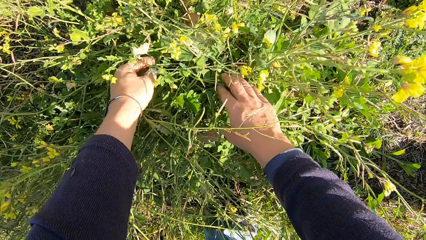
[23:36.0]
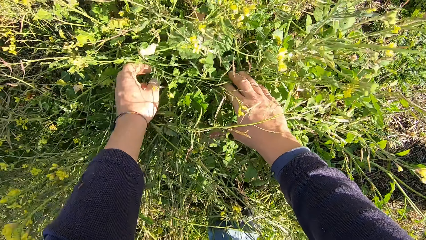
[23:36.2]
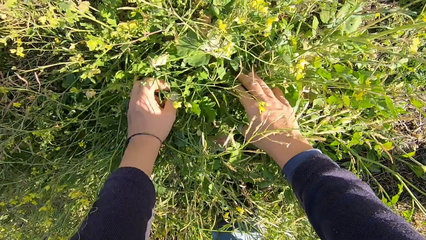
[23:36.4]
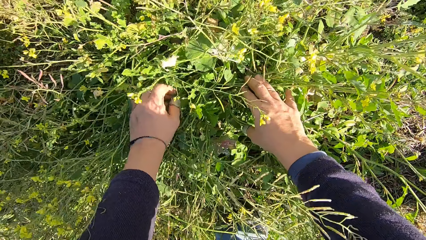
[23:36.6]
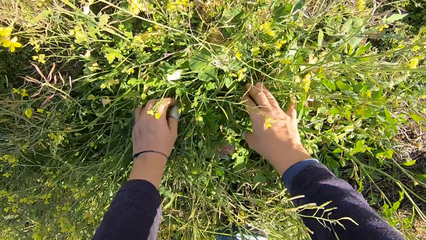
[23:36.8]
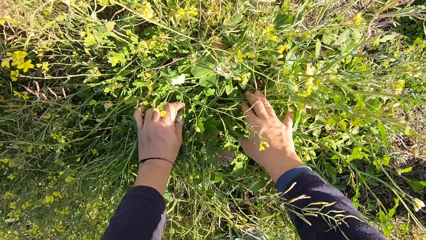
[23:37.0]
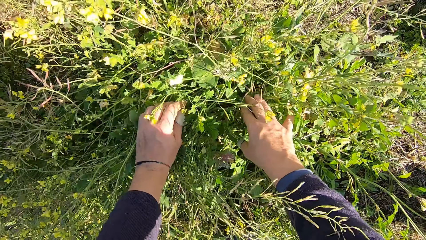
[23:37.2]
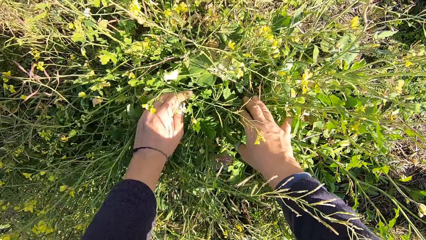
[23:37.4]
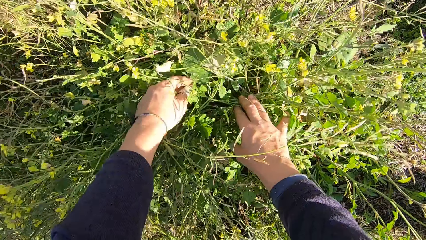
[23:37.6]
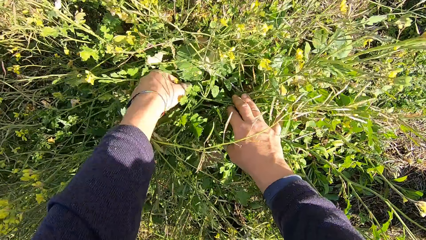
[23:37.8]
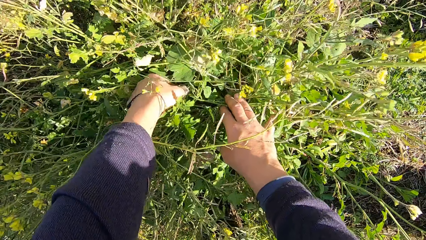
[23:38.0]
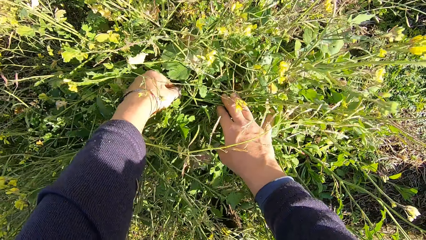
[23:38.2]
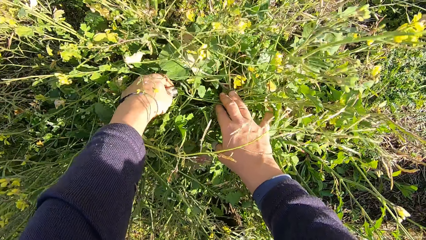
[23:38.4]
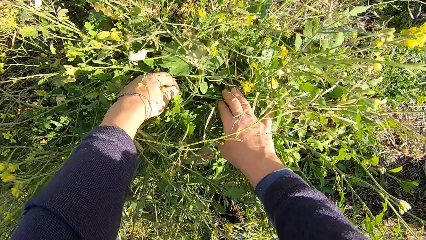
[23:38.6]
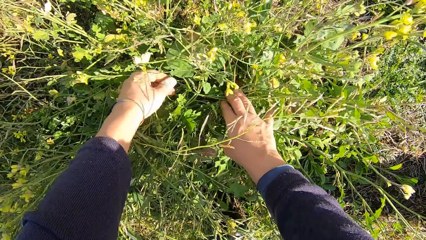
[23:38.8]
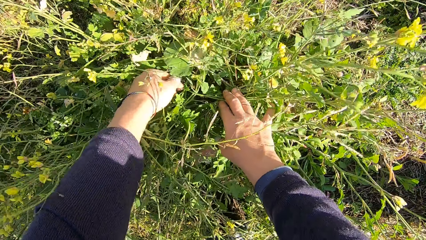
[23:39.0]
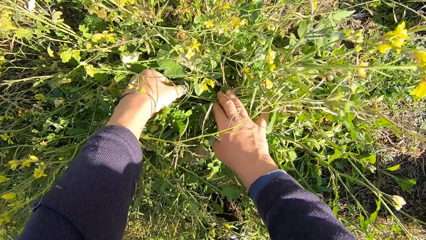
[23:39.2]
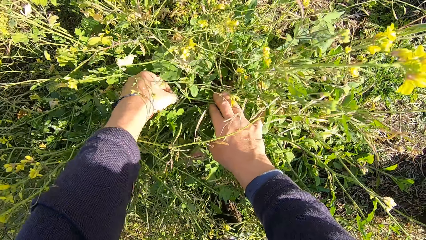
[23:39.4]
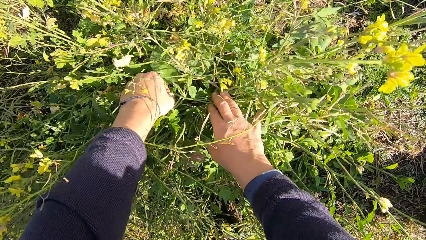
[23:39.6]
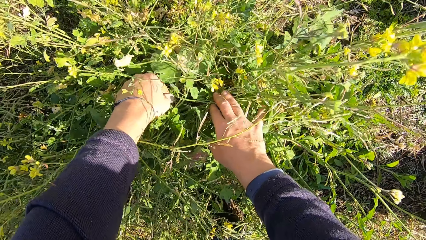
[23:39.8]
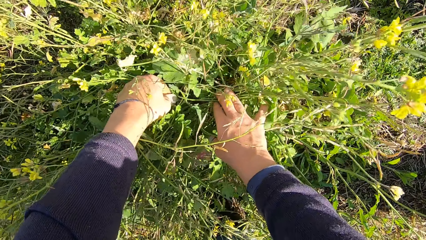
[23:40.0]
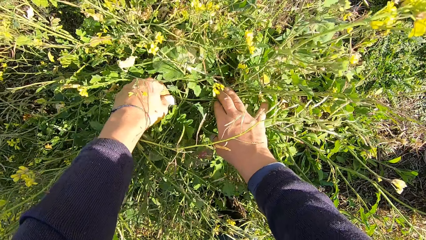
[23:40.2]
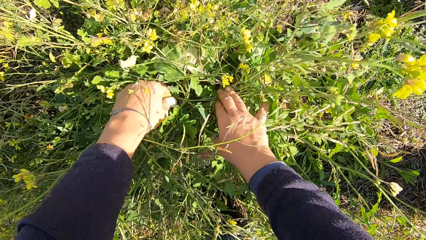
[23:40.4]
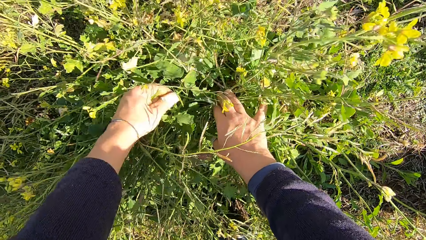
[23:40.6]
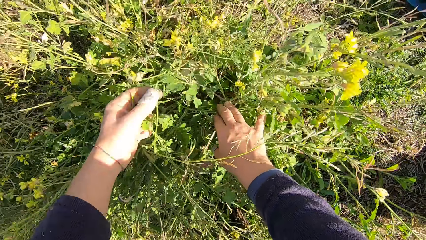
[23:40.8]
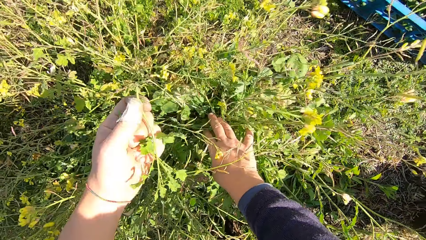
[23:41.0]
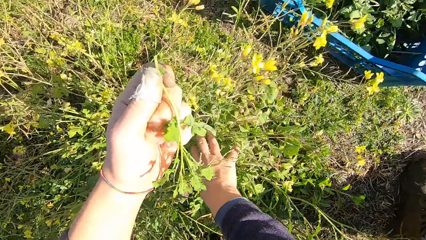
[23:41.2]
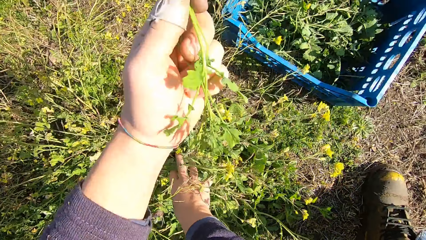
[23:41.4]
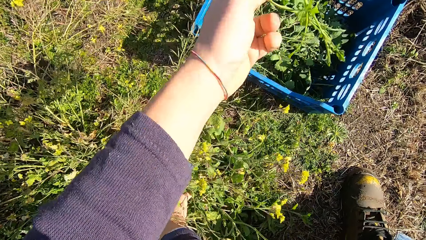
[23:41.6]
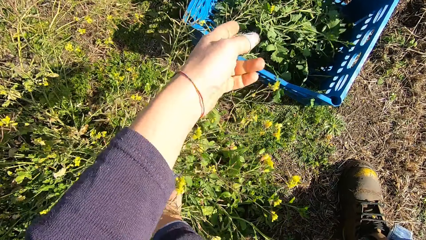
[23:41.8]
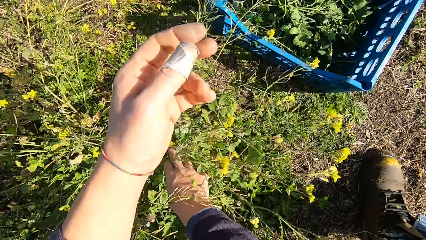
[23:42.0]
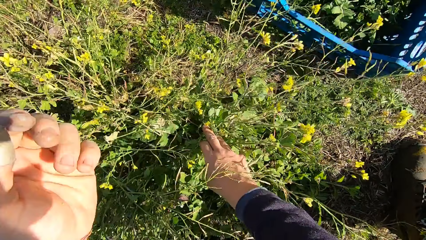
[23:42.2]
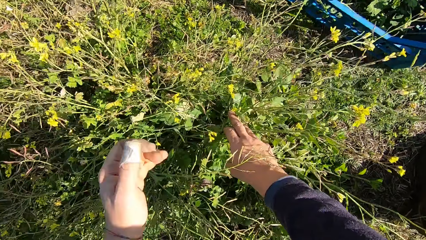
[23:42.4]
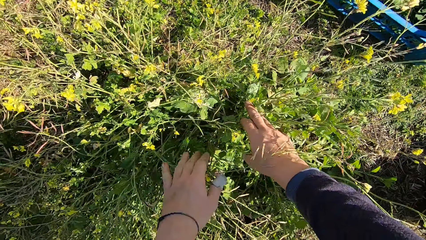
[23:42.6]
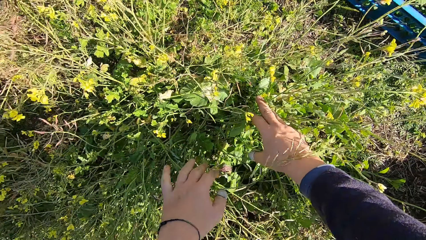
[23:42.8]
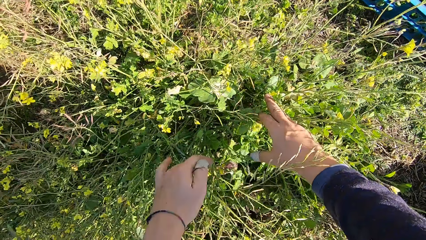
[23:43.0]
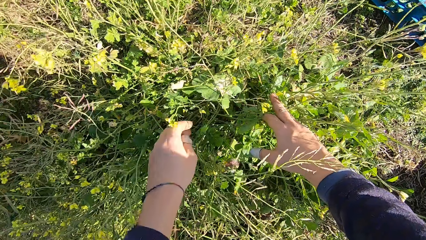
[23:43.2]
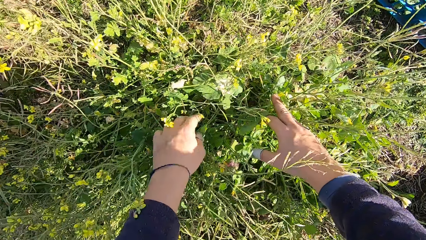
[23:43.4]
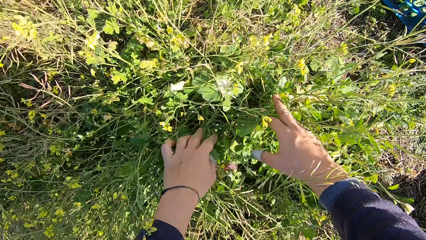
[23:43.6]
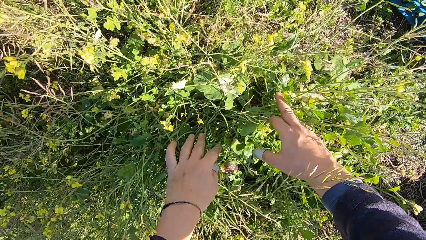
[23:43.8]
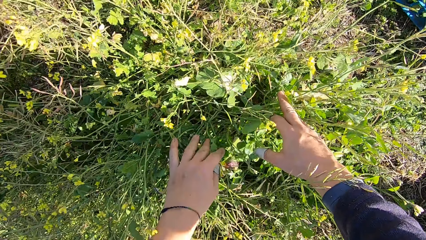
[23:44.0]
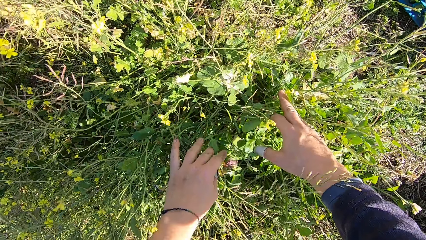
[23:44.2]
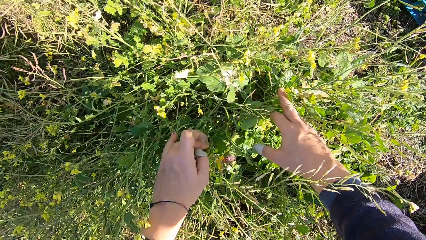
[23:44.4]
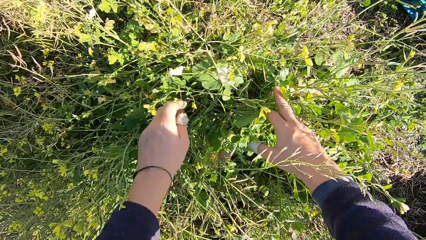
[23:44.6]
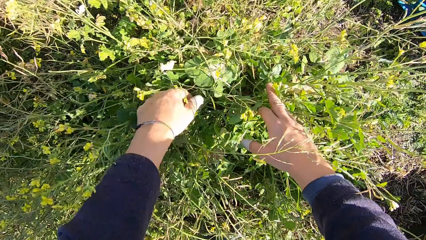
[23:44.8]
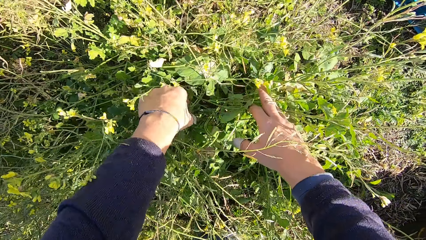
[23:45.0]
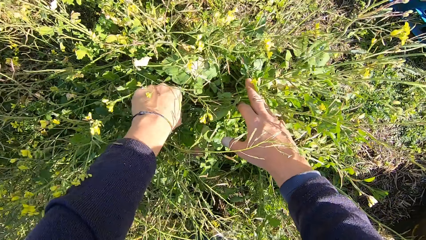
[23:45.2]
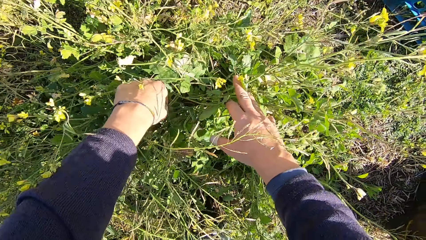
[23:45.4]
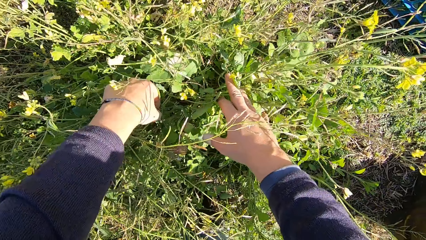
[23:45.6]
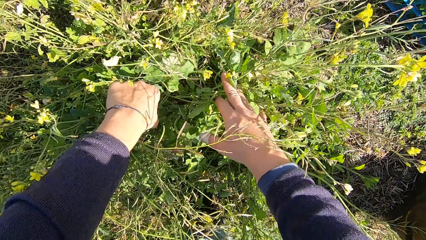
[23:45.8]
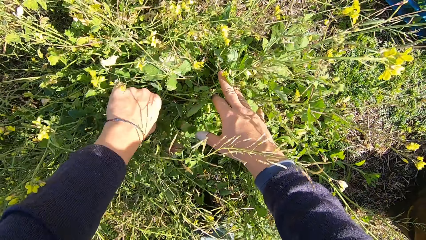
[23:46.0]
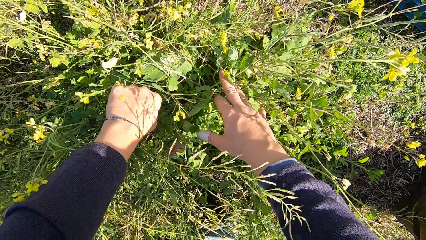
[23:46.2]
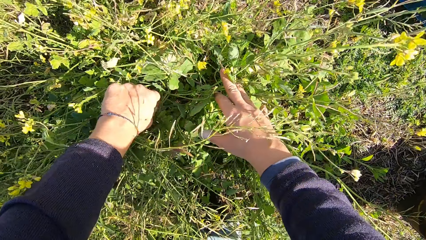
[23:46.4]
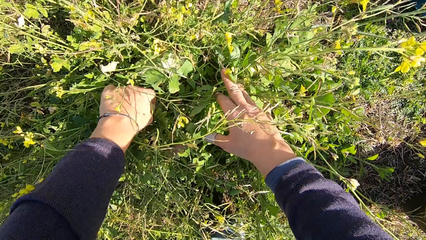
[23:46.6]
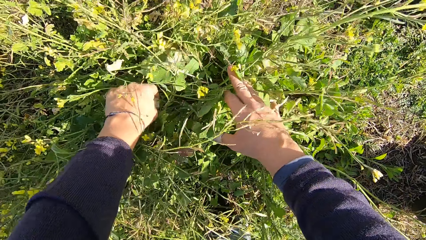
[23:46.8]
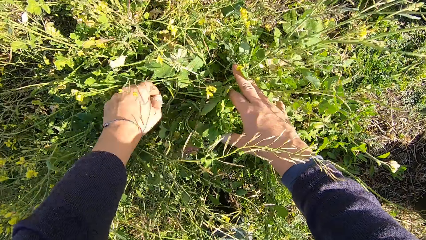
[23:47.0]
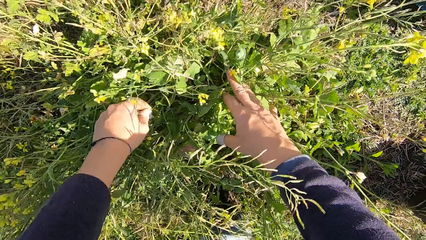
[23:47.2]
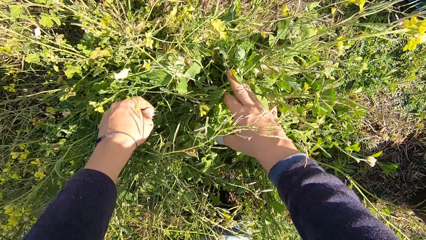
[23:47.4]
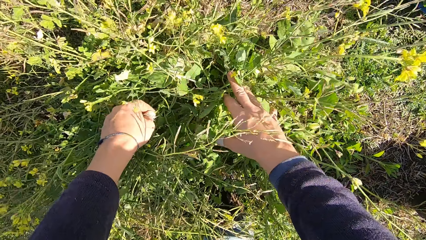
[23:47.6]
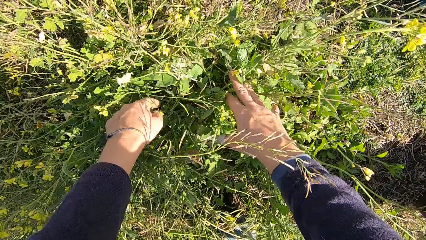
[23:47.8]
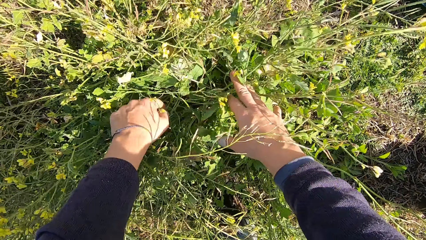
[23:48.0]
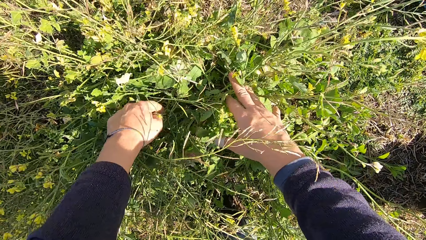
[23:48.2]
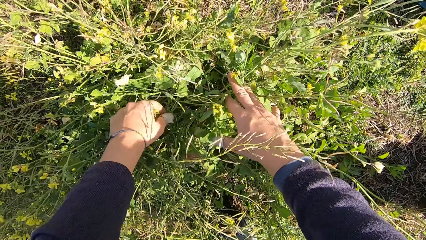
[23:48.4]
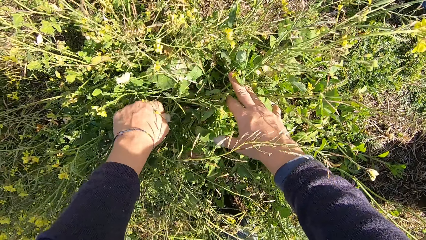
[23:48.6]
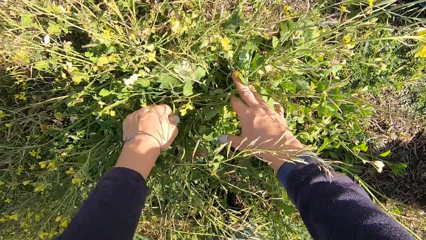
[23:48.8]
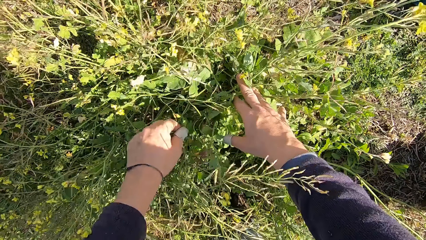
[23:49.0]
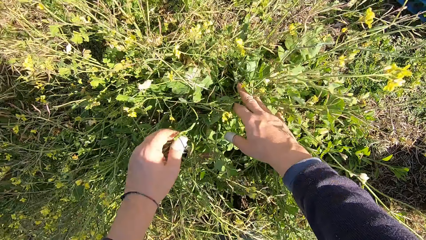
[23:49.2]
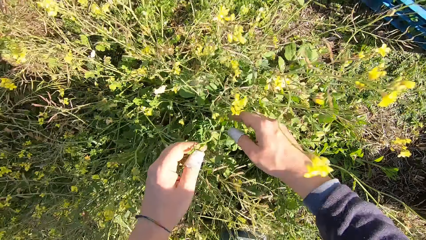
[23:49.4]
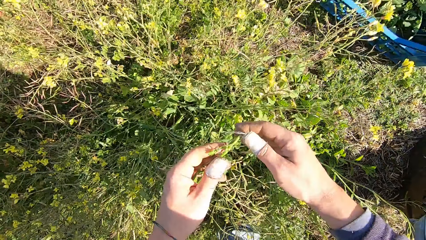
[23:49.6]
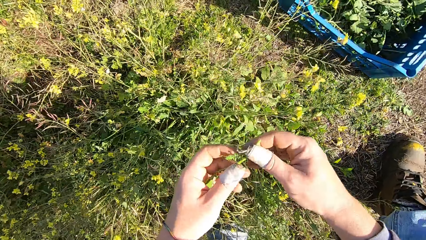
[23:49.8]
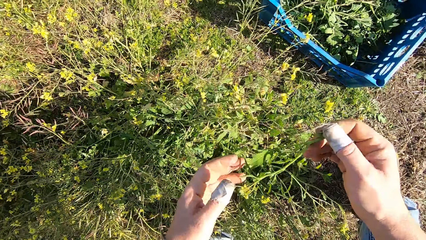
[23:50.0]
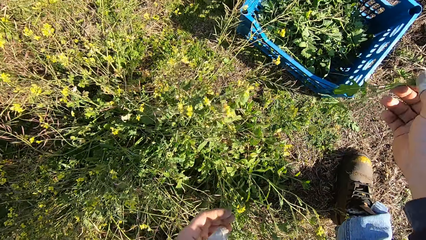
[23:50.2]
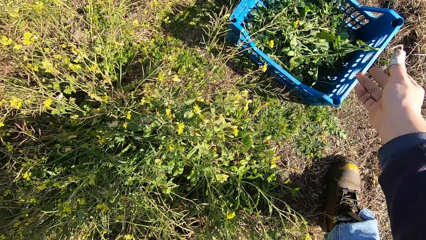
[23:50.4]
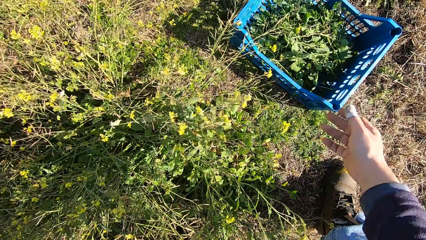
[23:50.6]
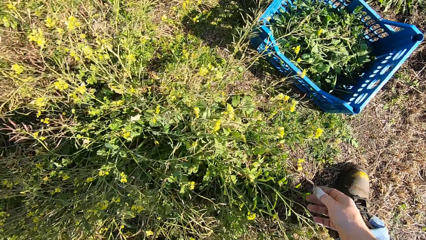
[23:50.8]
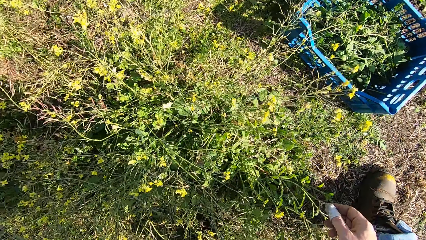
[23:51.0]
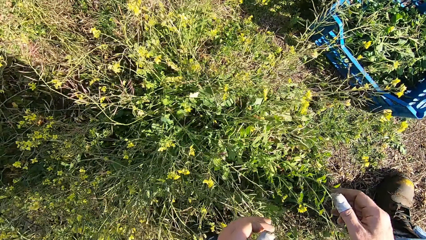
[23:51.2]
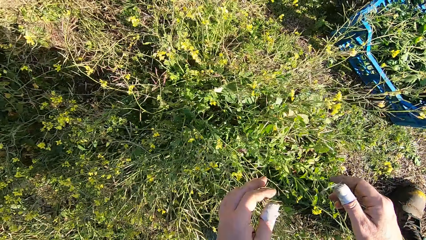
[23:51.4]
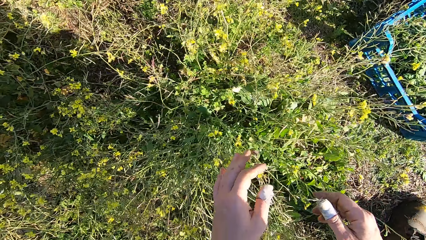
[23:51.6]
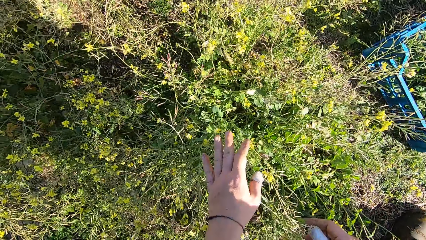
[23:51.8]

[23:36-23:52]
The camera wearer cuts off a small piece of a plant and drops the plant into the basket. They cut off a small piece of the plant and drop the plant into the basket.
